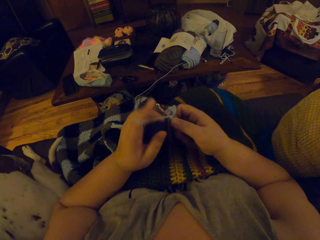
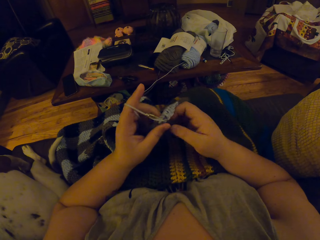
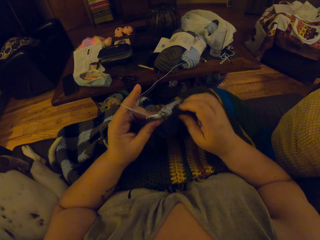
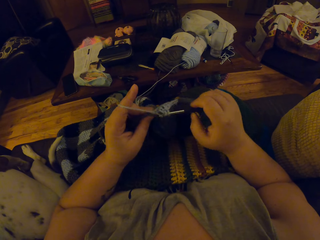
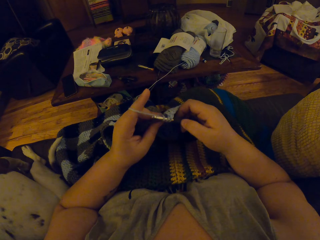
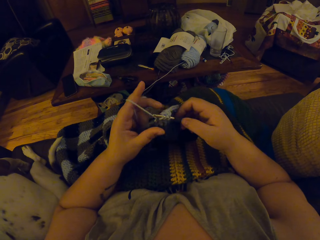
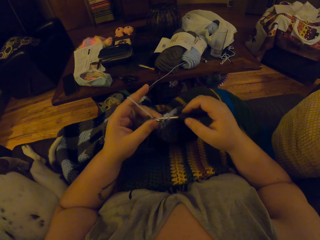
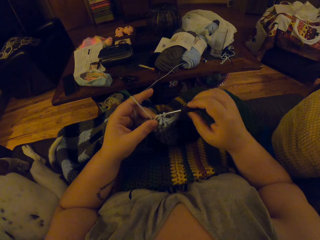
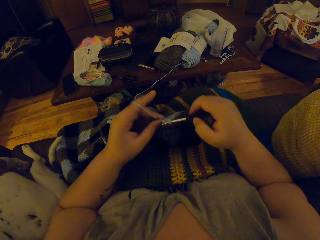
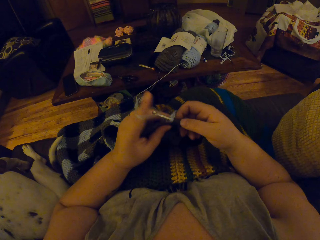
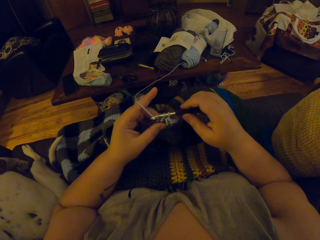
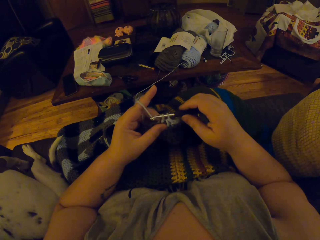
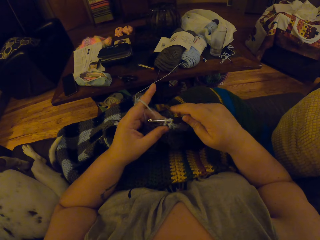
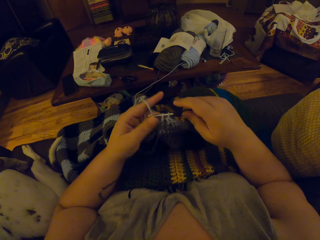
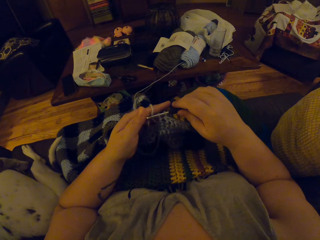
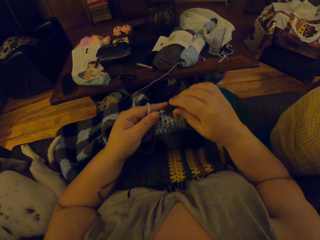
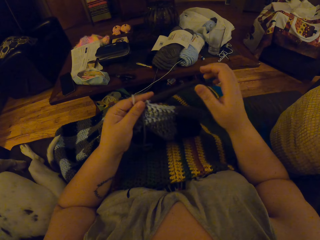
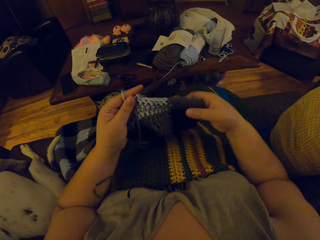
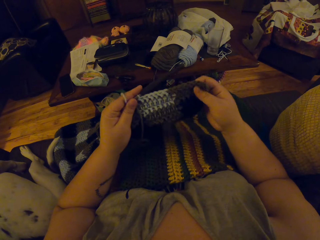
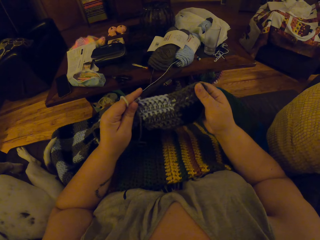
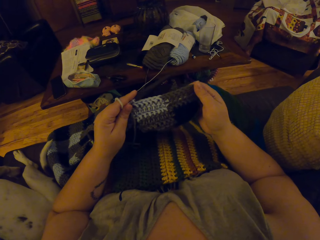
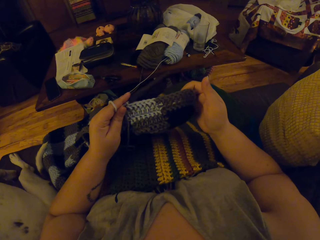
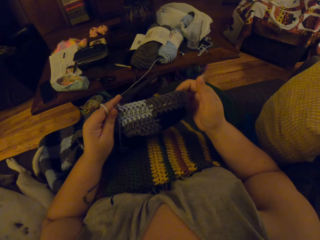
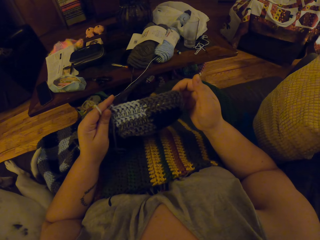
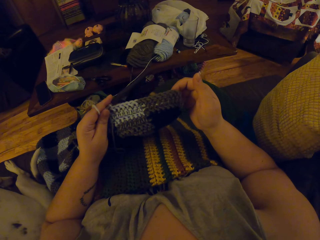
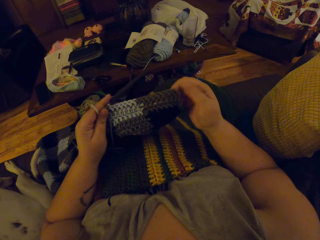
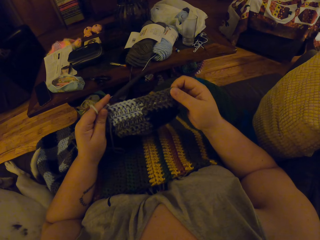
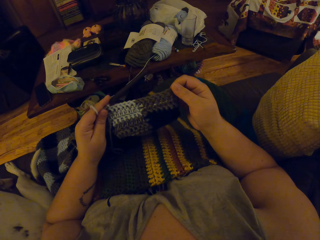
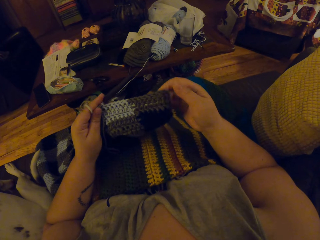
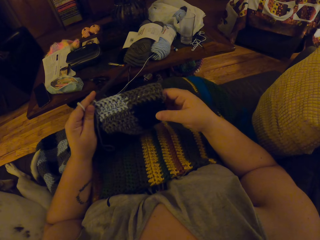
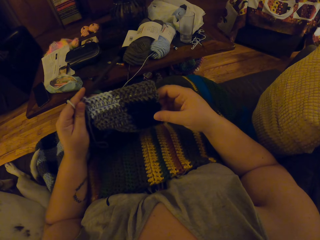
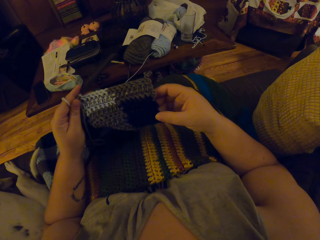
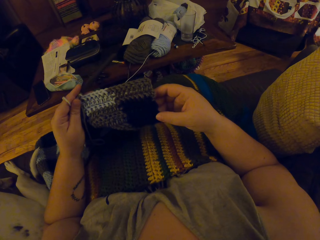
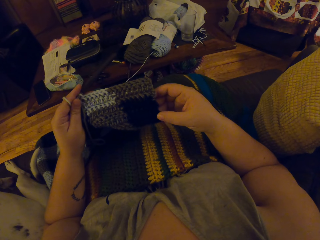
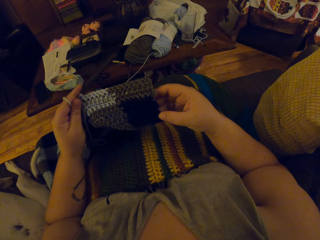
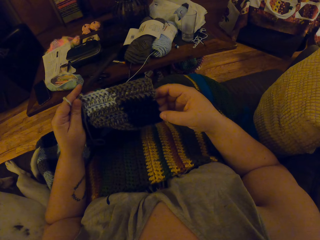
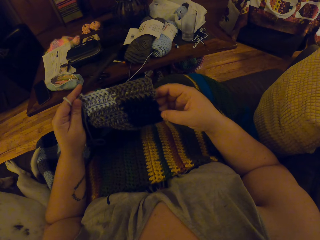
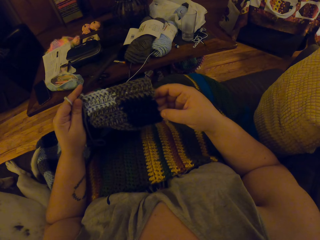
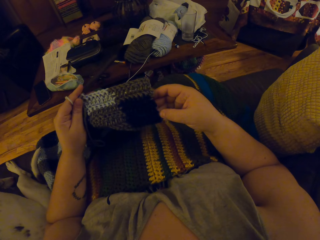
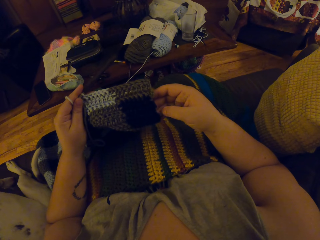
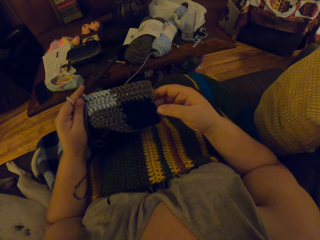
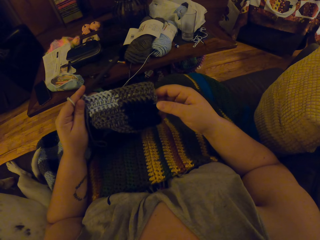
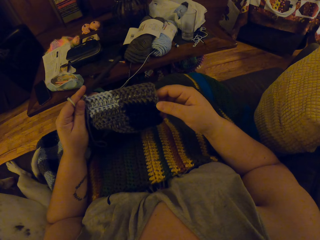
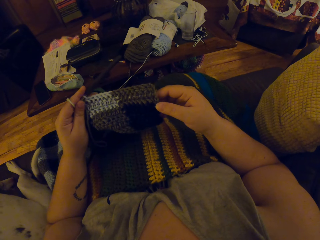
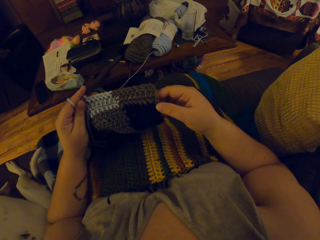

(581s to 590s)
The camera wearer switches the crochet hook from her right hand to her left hand. She examines the crochet craft or fabric in her hands. She touches the fabric with a thumb. She holds the fabric.
